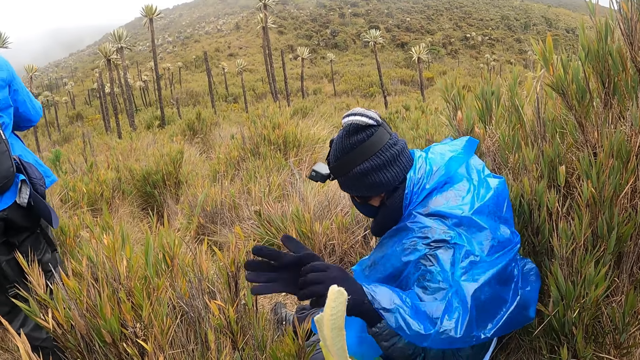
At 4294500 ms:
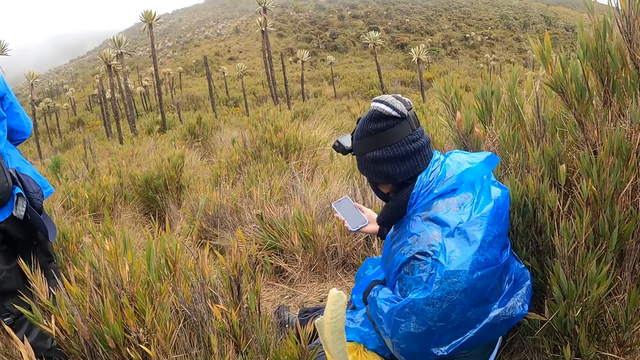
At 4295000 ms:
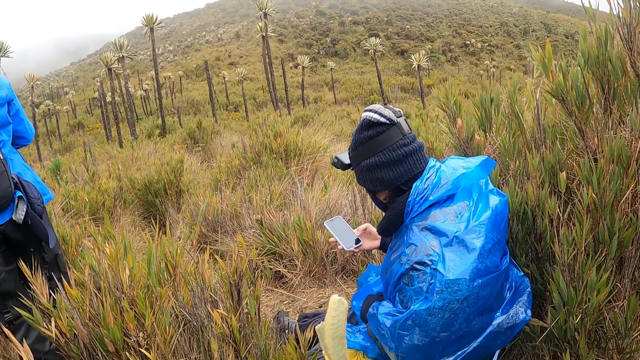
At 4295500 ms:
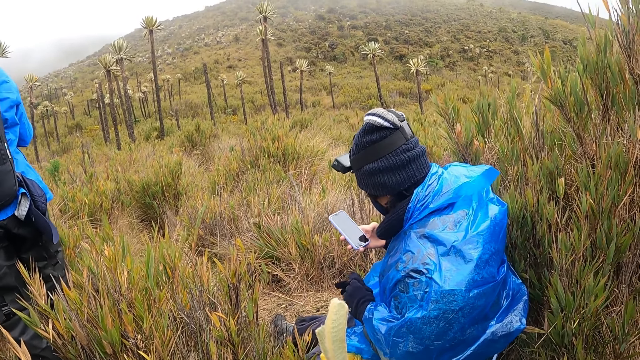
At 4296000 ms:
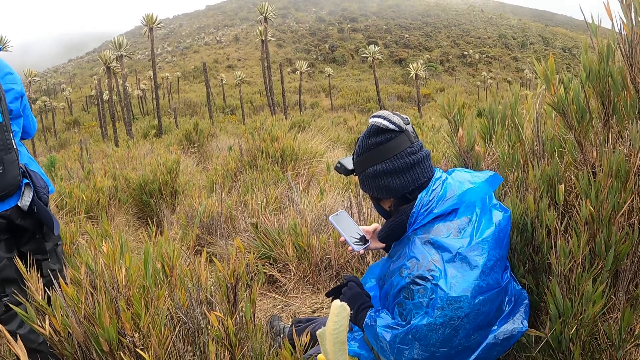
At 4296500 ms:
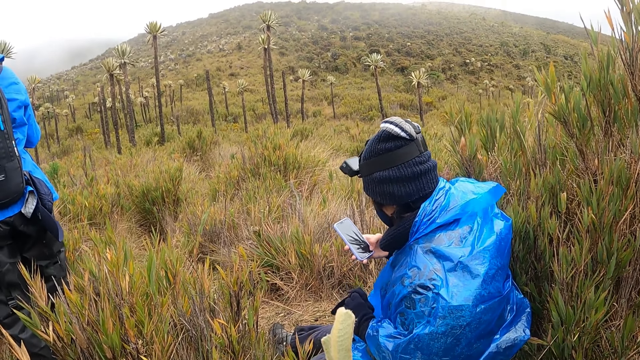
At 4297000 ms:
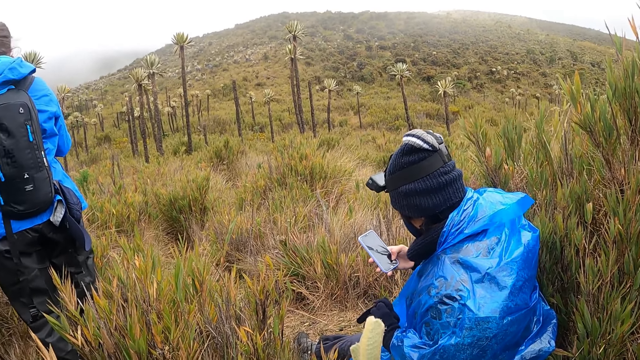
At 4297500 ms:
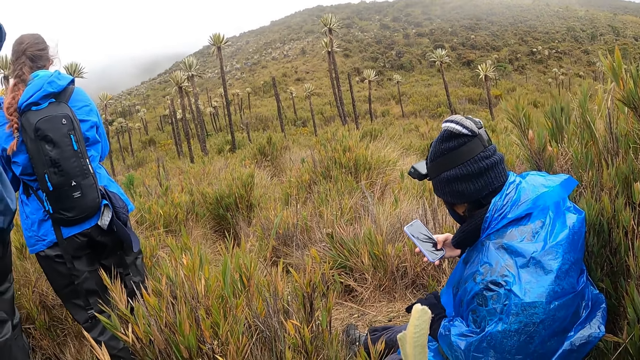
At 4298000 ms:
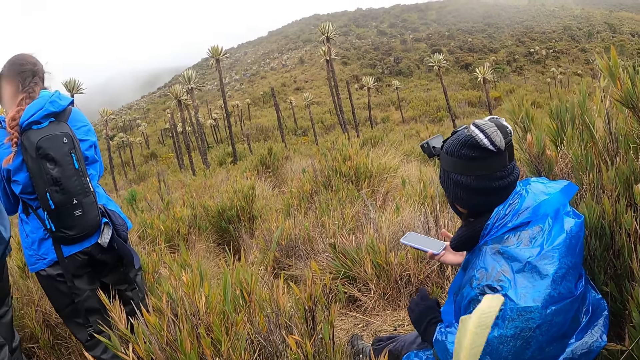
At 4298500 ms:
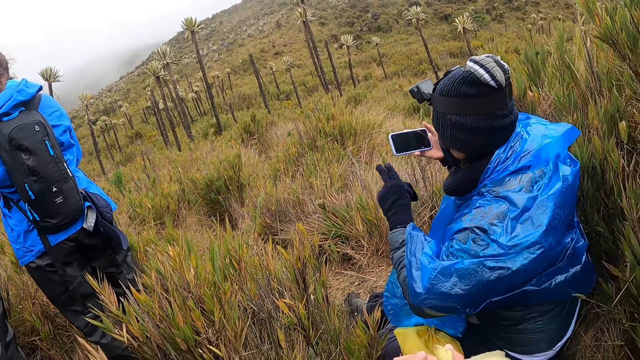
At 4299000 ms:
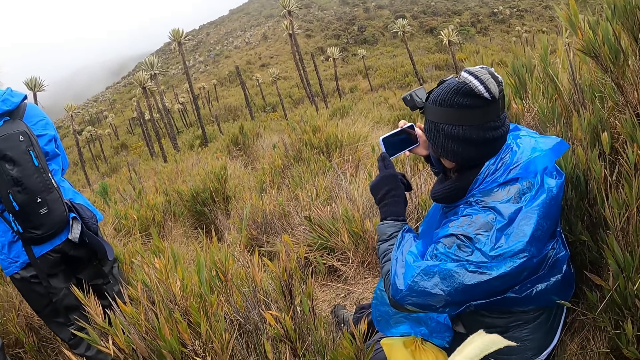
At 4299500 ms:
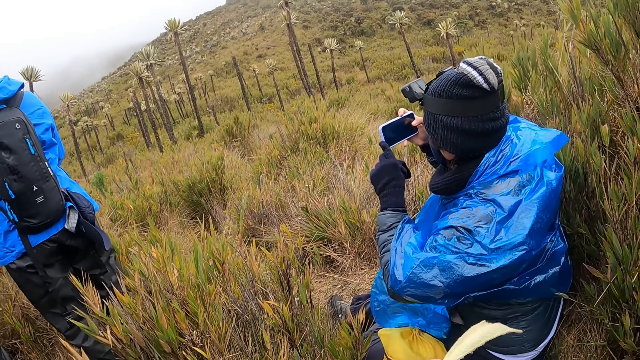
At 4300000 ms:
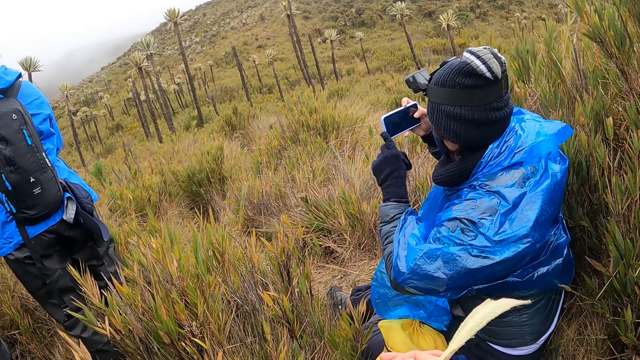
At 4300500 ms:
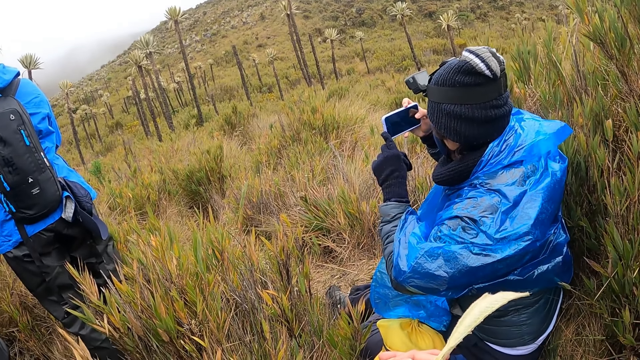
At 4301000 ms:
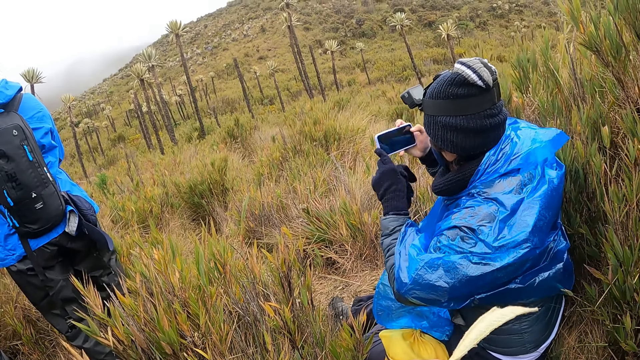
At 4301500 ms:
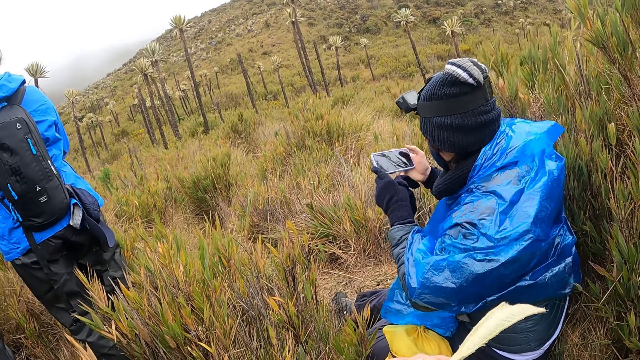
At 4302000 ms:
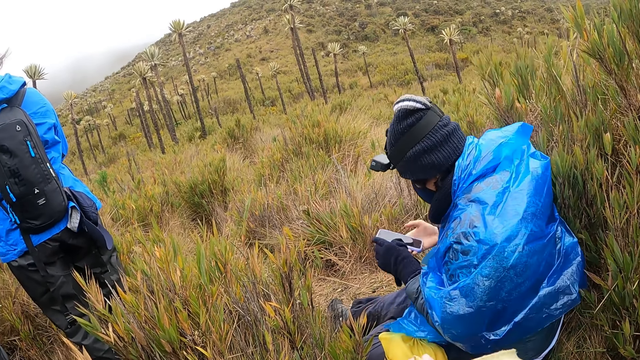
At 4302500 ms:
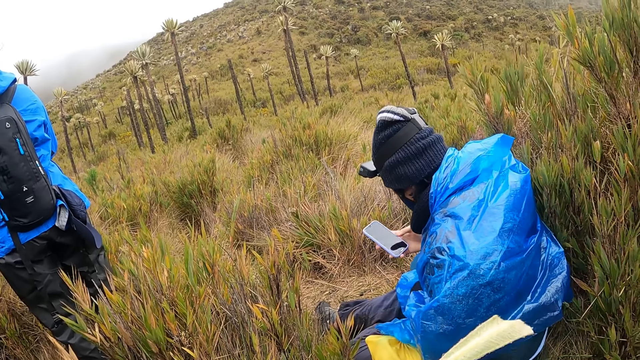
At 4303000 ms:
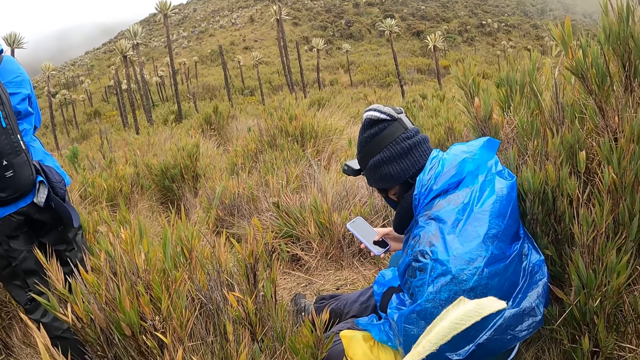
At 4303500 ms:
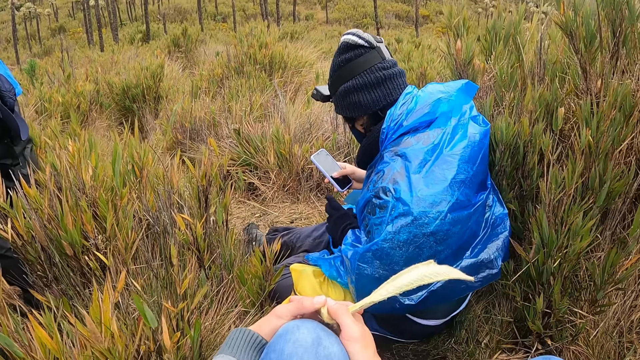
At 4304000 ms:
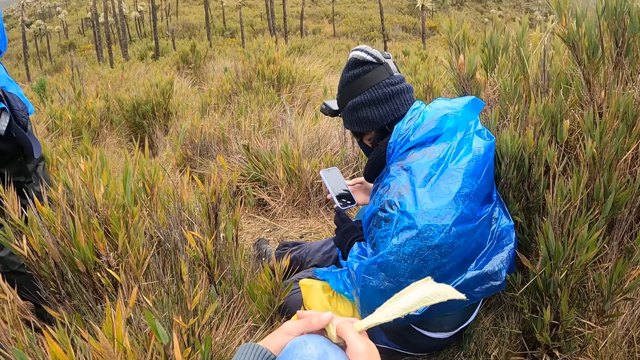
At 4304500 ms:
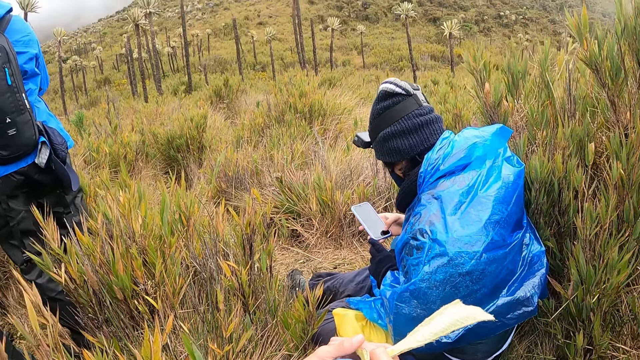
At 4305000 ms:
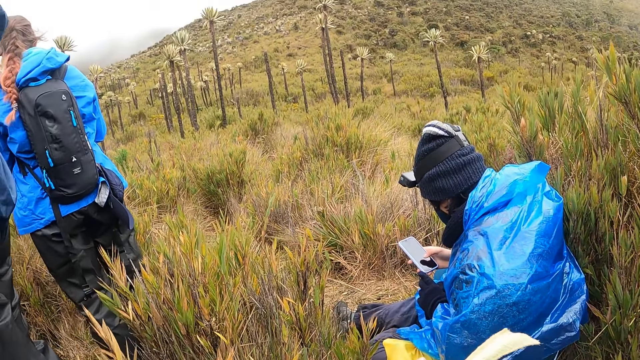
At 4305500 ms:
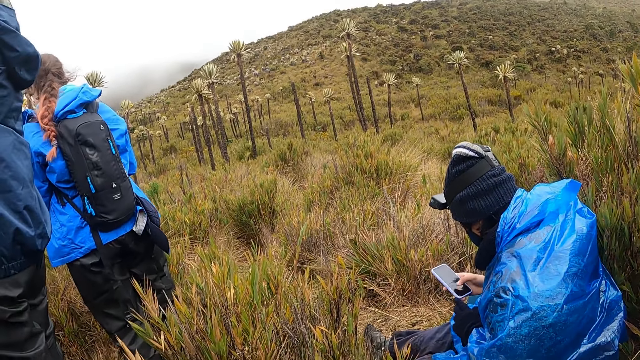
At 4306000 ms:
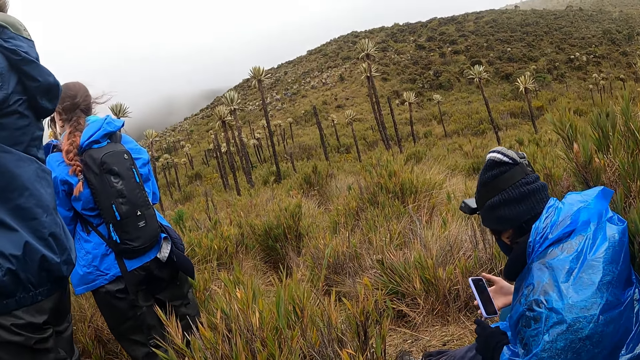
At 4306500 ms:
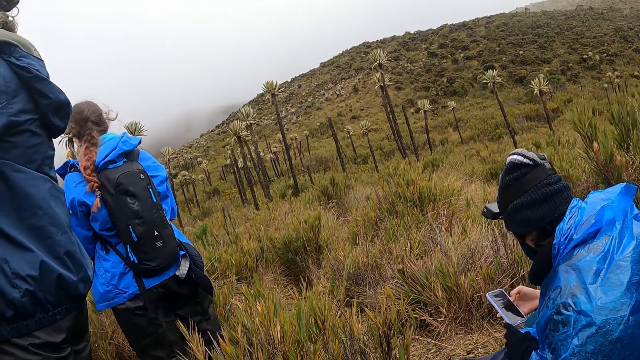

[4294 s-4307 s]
A man brings out a phone with his right hand. The man browses his phone. The man snaps with the phone in his right hand. The man presses the phone in his right hand. The man browses his phone.

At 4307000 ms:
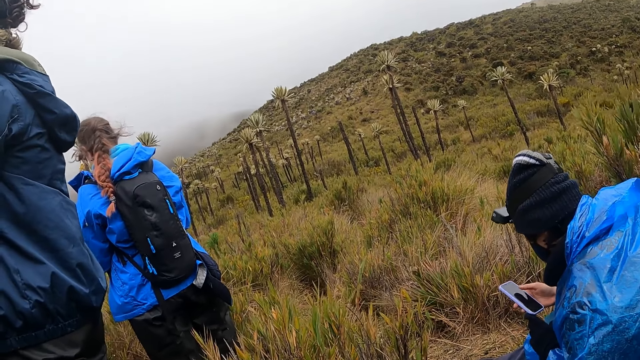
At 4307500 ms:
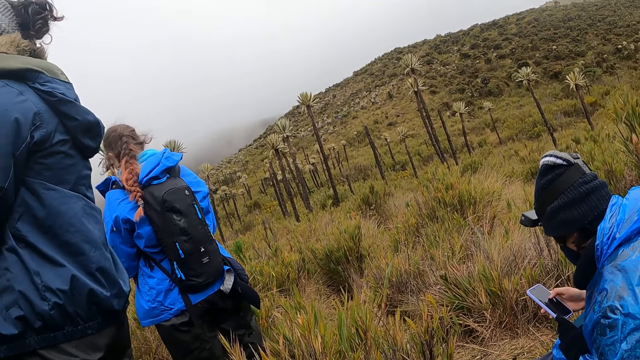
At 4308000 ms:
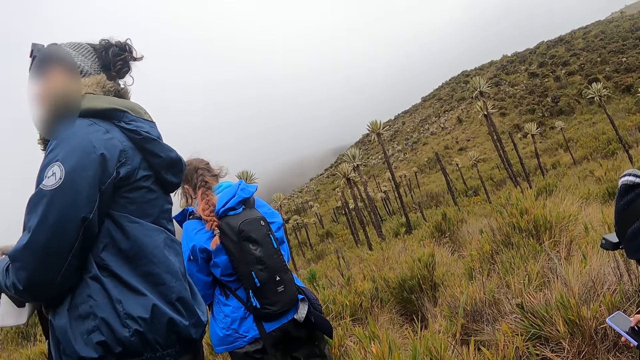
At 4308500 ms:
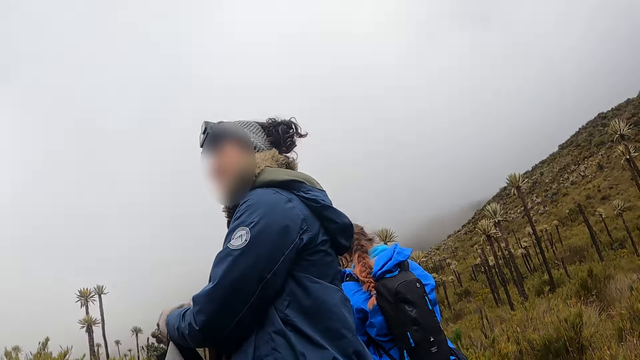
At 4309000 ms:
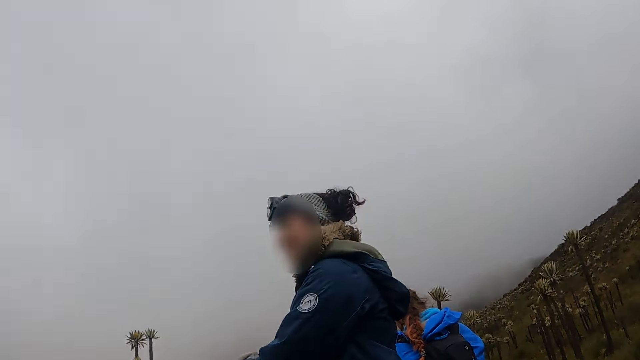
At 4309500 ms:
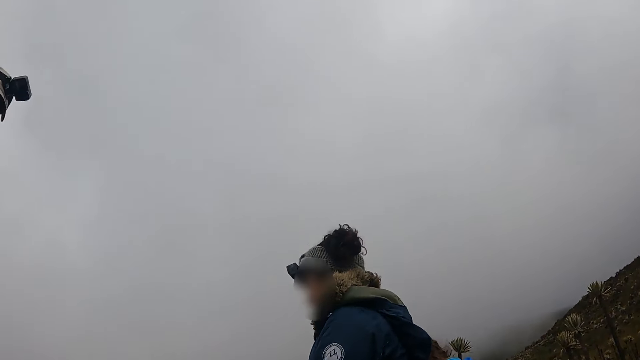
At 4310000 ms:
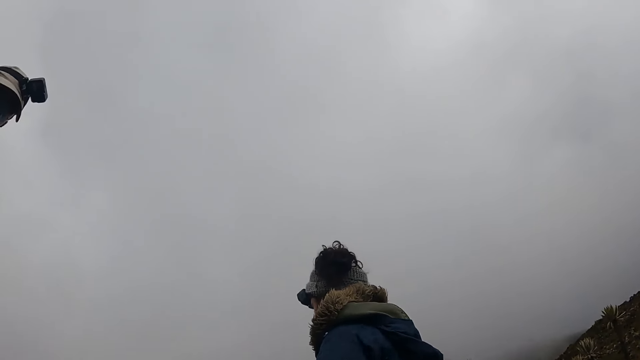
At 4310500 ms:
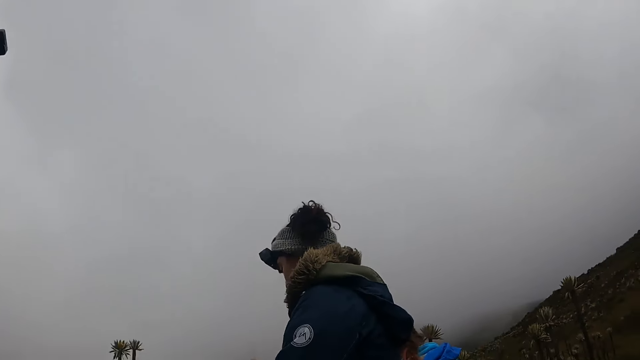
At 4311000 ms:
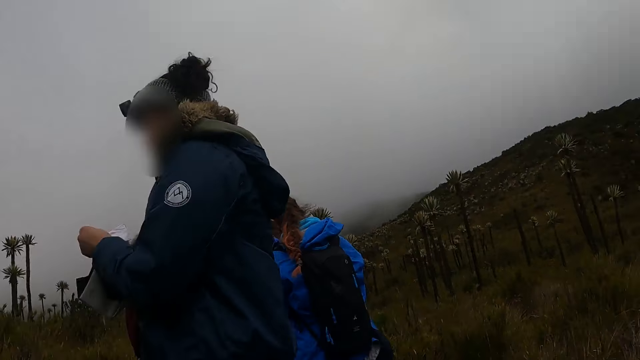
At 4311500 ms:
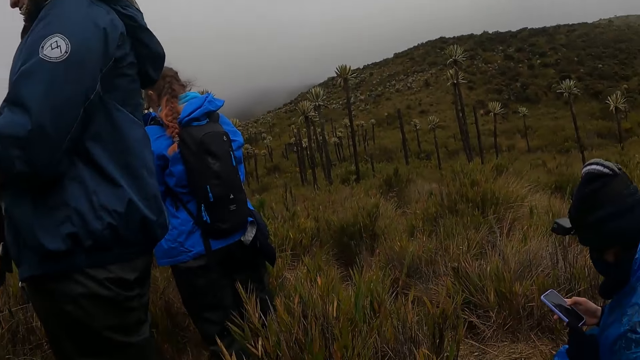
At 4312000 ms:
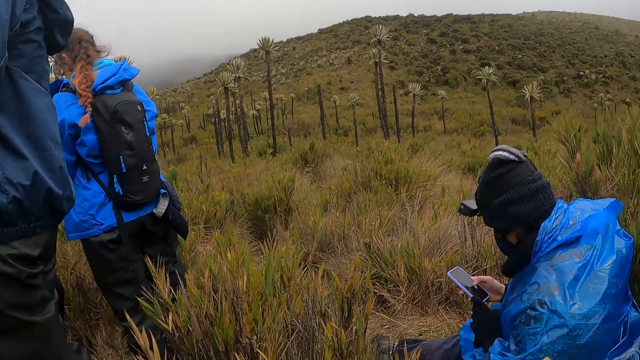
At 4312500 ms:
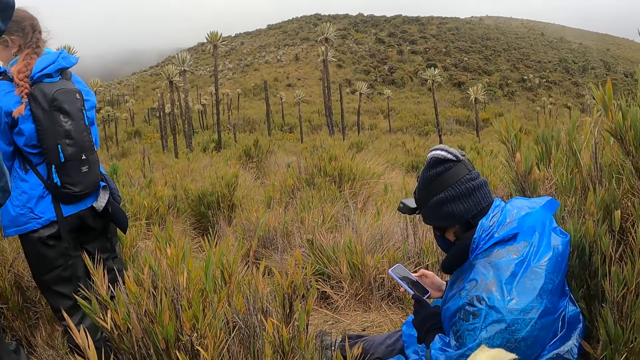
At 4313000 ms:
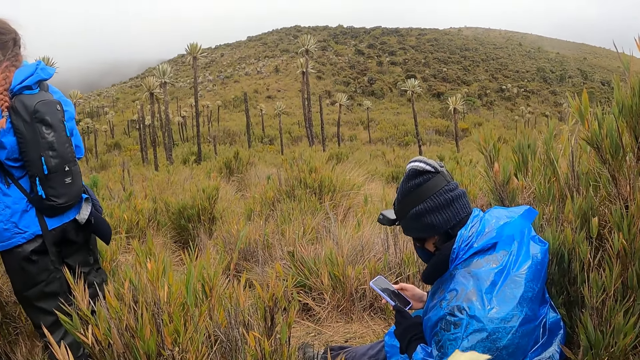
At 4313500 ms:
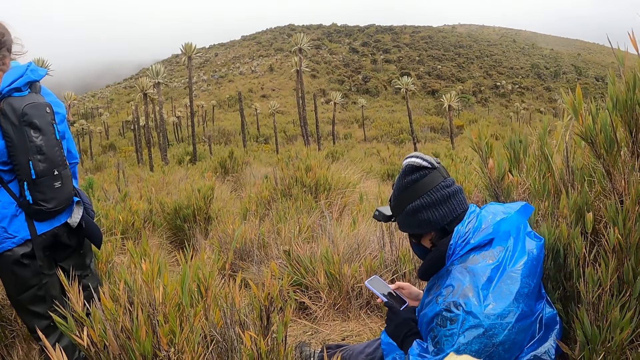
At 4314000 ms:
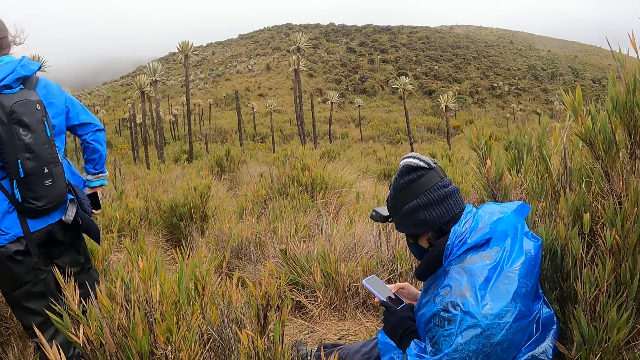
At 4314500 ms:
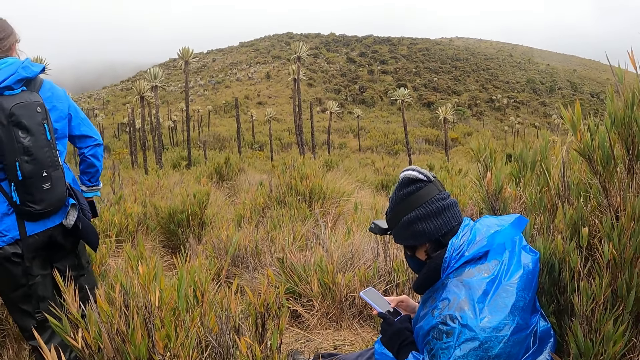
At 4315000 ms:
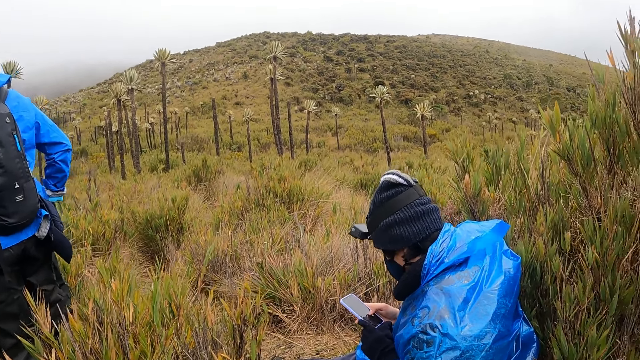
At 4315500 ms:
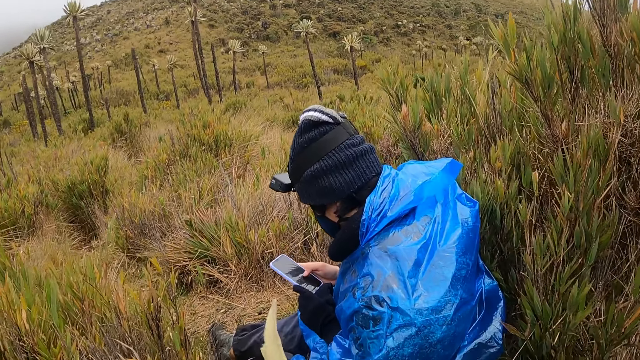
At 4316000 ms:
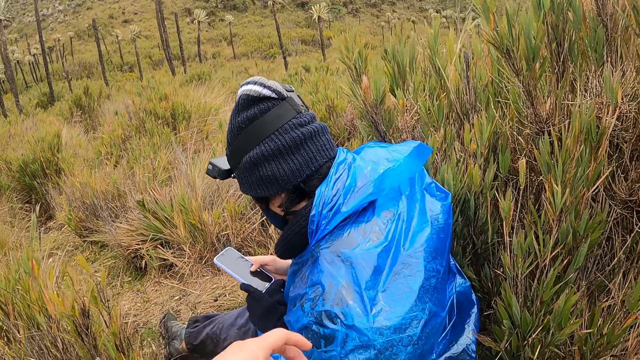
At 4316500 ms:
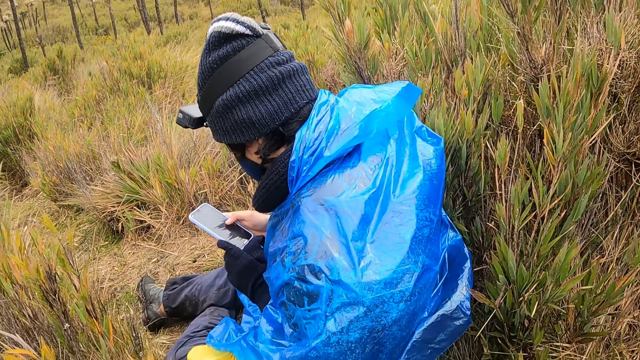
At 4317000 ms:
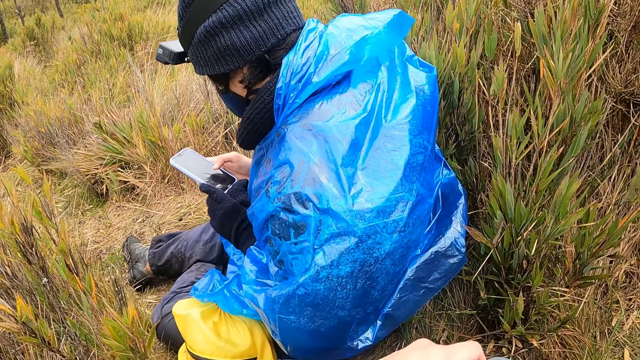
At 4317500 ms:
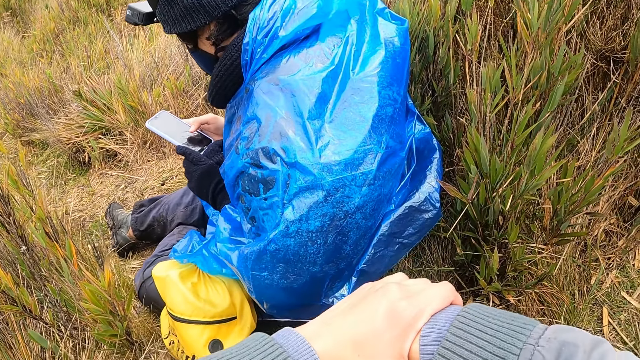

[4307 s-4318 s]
The camera wearer looks around. A man browses his phone.
